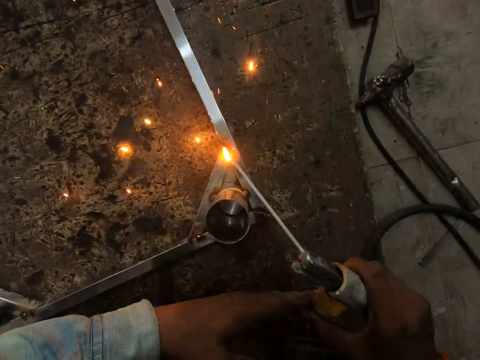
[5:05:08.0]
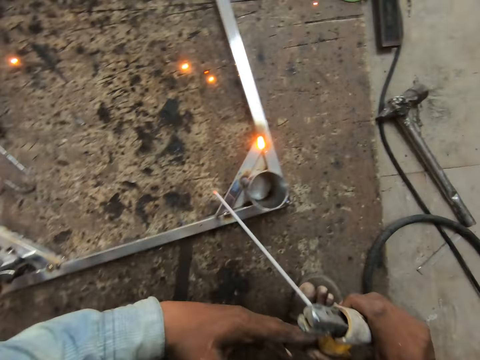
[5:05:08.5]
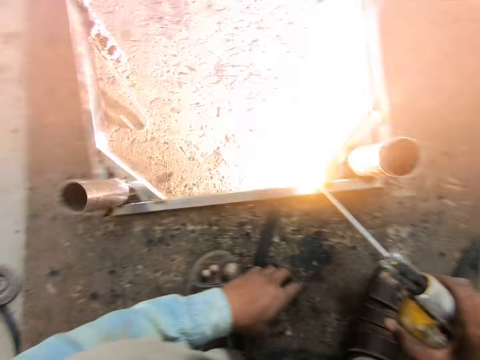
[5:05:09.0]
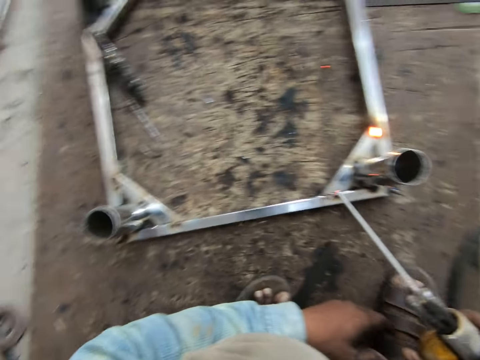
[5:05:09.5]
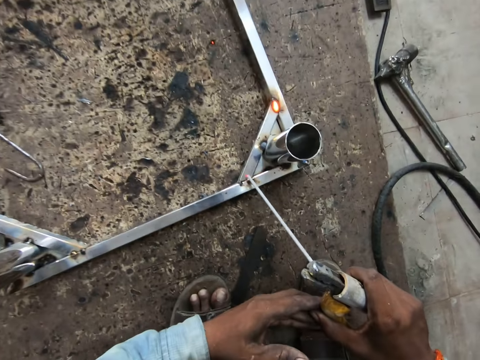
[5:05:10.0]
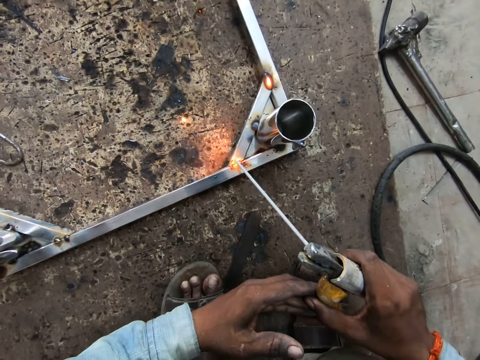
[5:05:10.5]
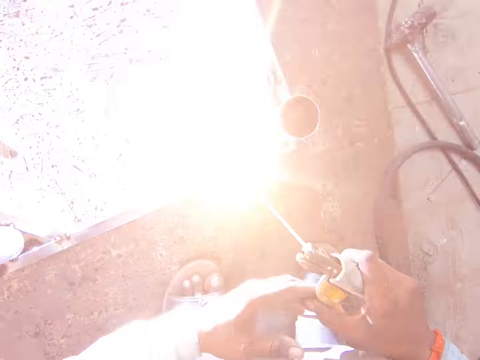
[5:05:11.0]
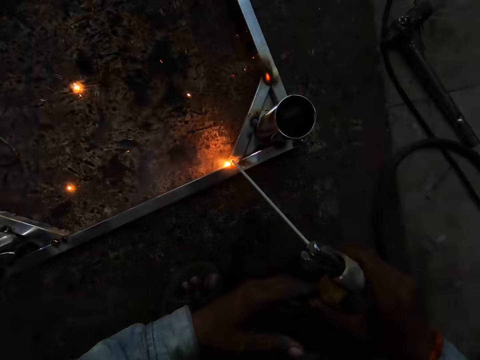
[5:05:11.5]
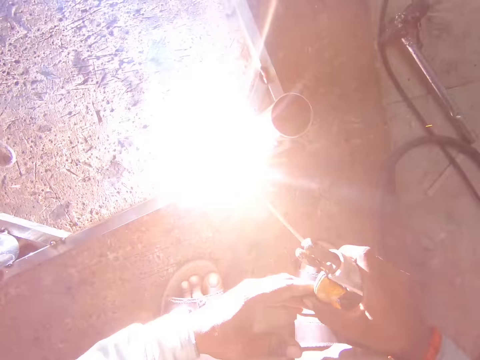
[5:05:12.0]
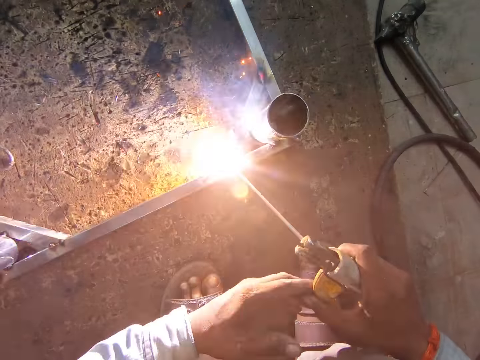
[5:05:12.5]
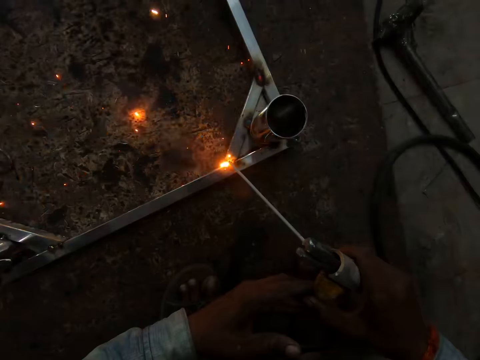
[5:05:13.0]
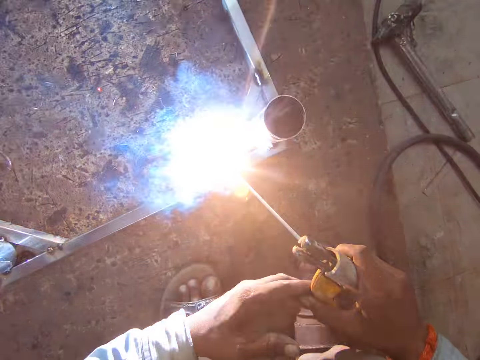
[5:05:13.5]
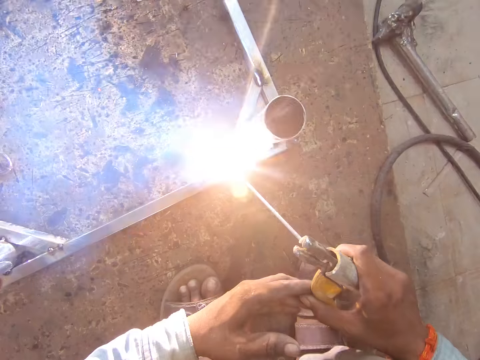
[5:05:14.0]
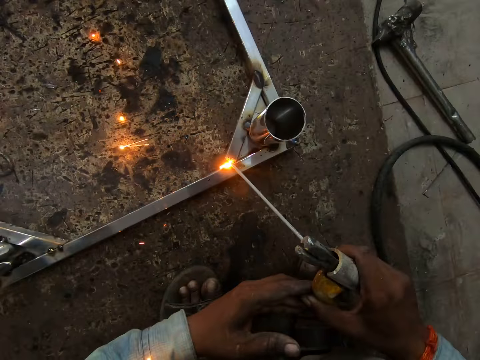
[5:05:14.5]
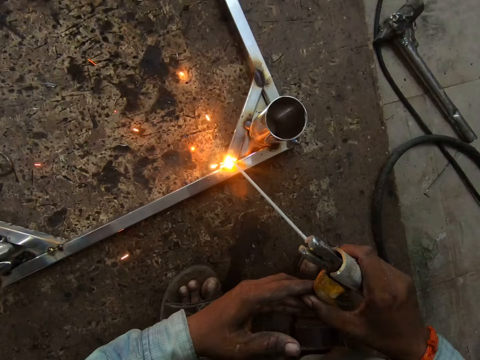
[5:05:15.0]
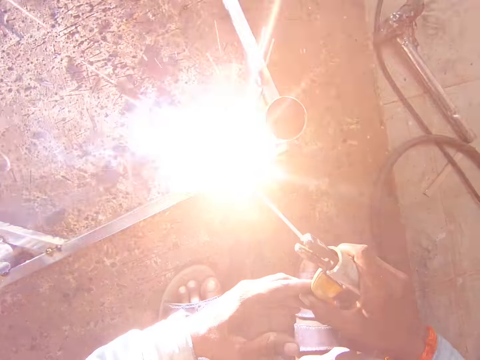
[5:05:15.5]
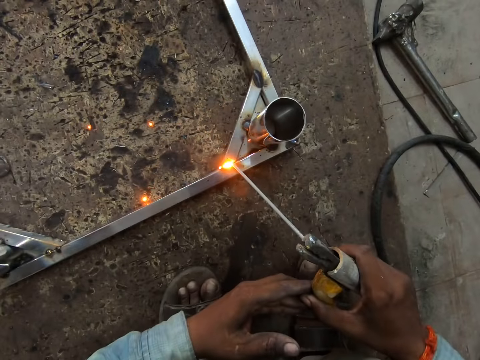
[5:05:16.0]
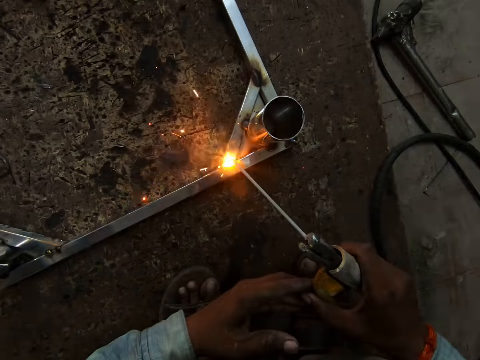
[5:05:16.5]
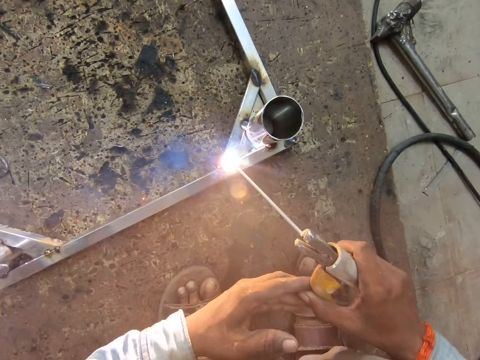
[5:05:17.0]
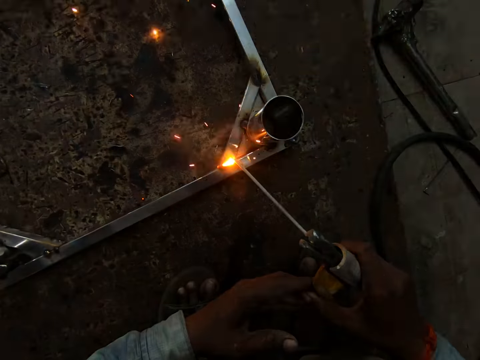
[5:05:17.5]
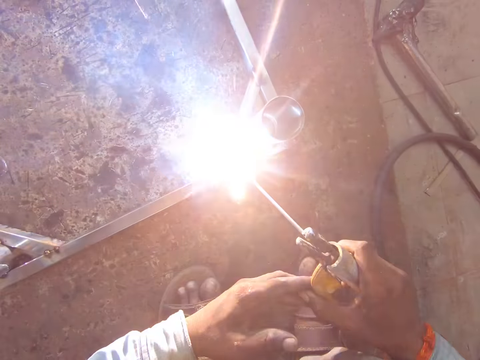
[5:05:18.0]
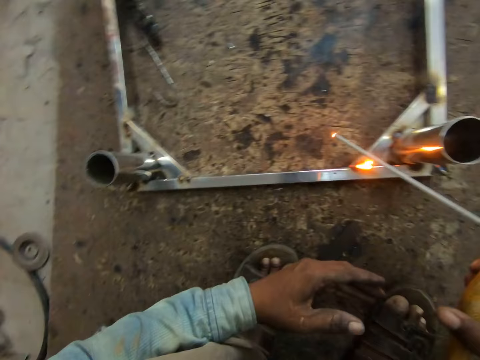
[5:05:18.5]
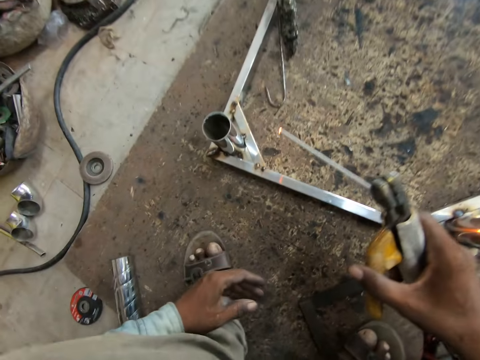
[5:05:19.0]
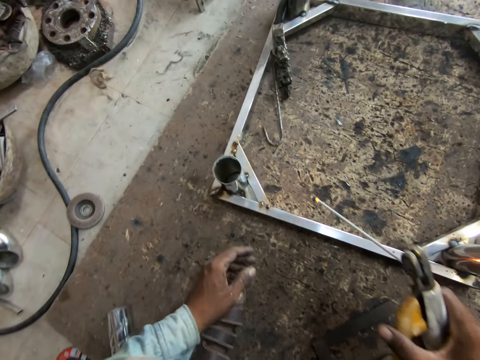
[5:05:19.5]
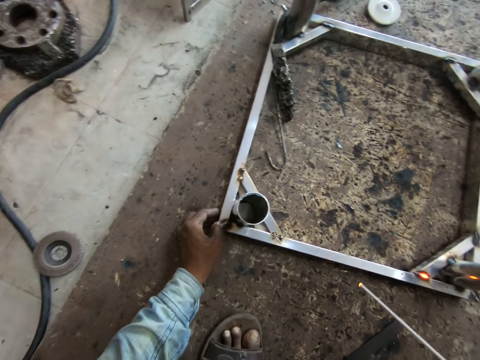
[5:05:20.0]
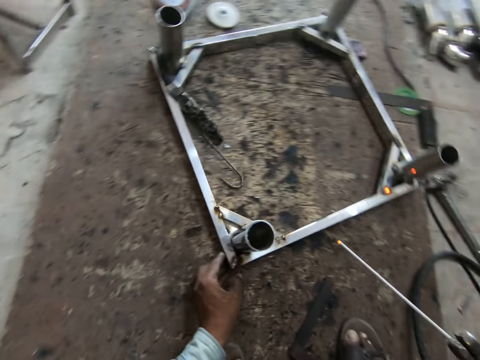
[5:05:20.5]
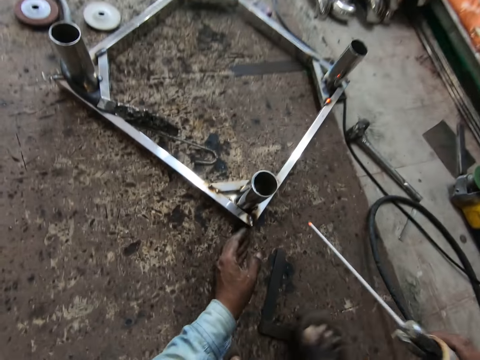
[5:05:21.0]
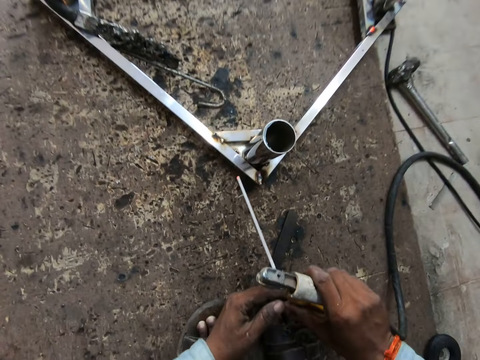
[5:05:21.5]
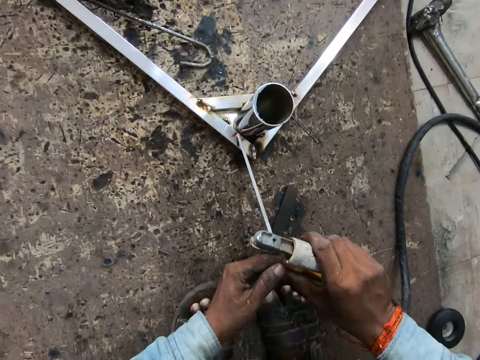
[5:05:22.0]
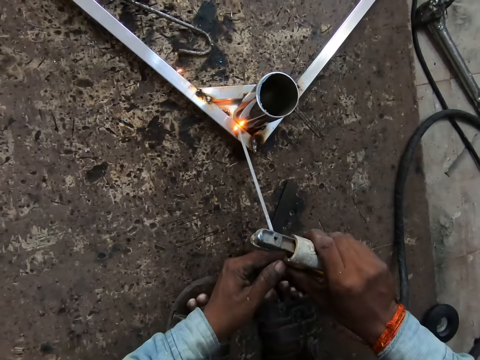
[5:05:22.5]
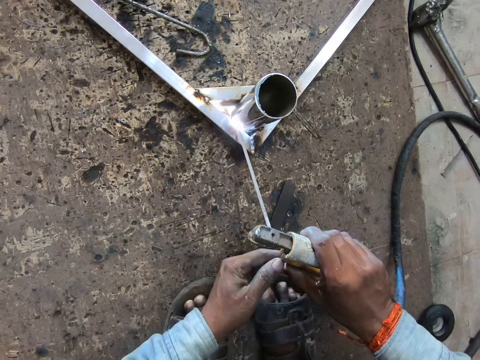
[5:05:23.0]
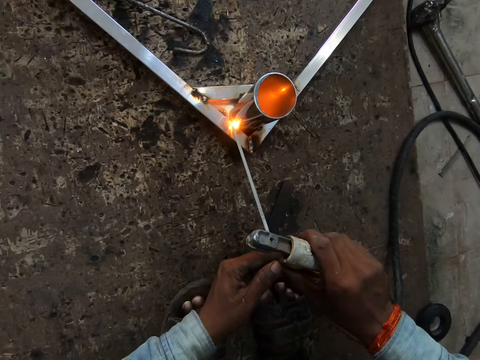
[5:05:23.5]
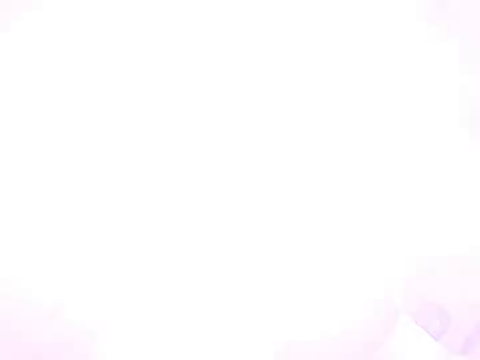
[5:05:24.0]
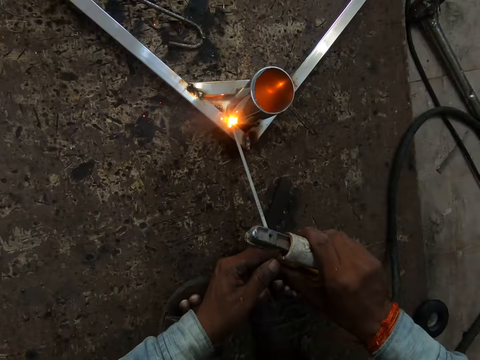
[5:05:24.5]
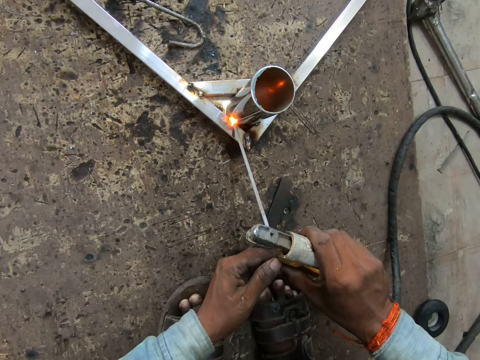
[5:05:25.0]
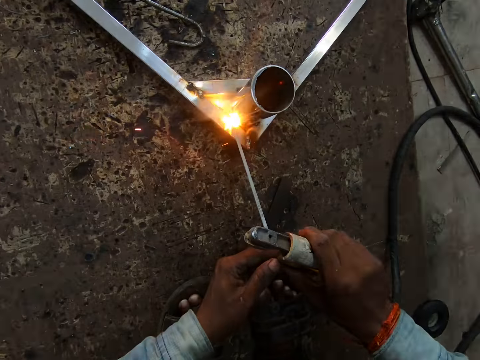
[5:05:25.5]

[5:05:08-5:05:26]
The camera wearer repositions the table frame on the work surface with his left hand. He welds a metal piece to the table frame on the work surface with the electrode holder in his right hand.

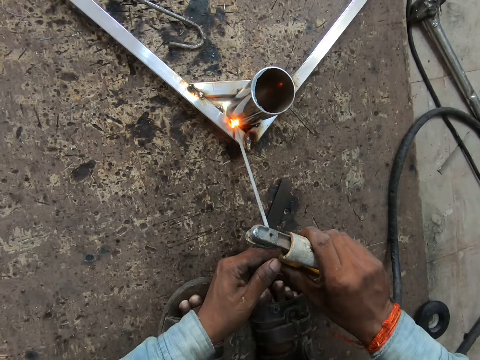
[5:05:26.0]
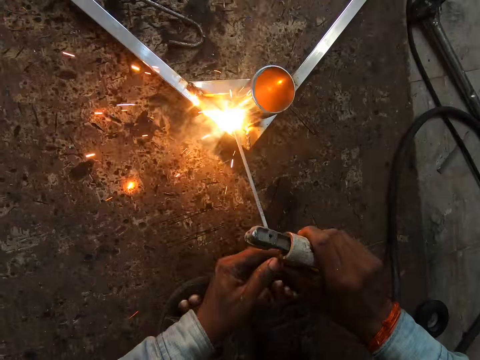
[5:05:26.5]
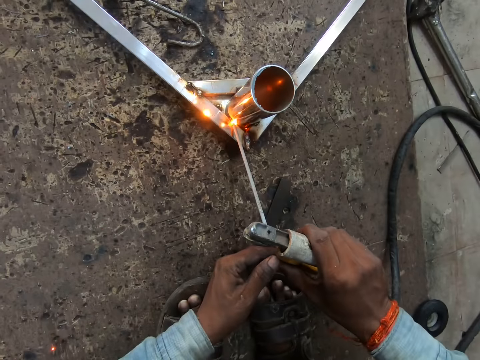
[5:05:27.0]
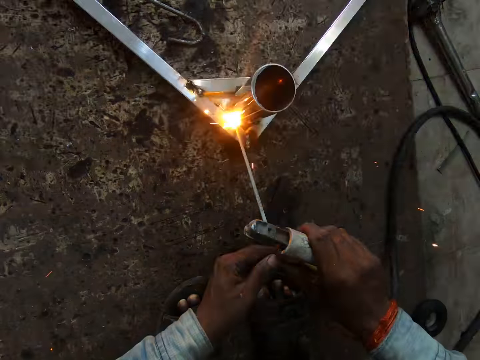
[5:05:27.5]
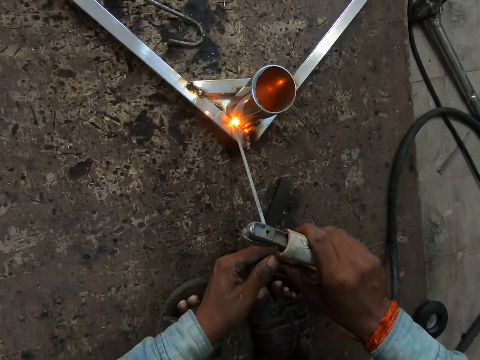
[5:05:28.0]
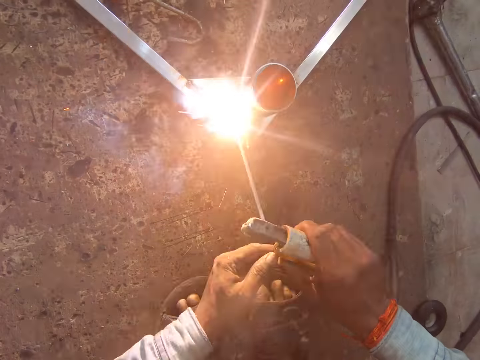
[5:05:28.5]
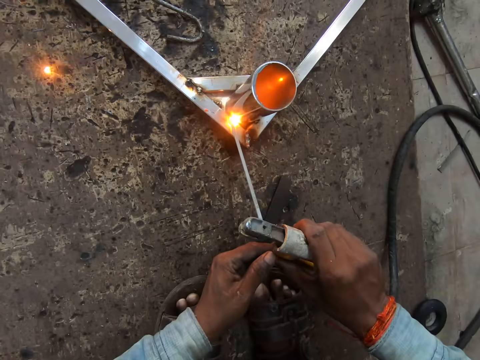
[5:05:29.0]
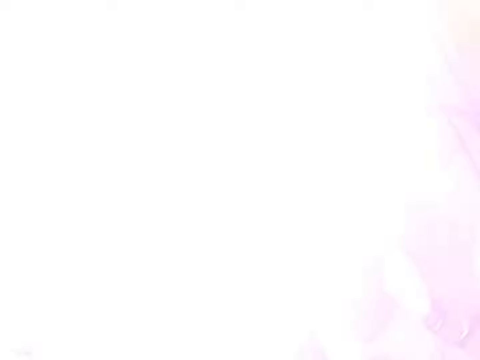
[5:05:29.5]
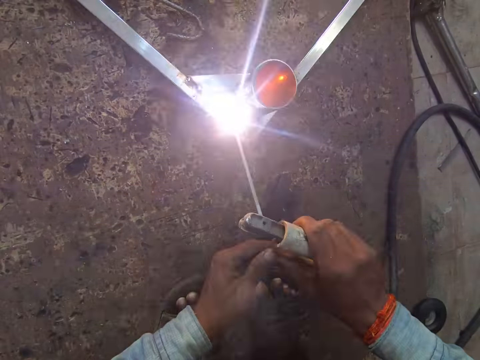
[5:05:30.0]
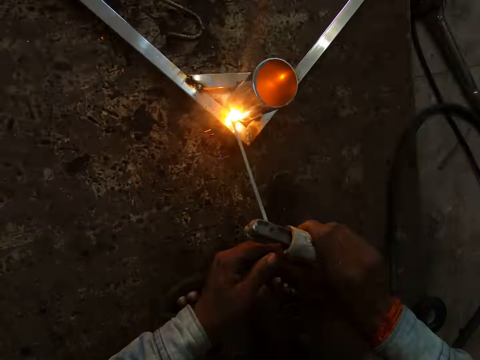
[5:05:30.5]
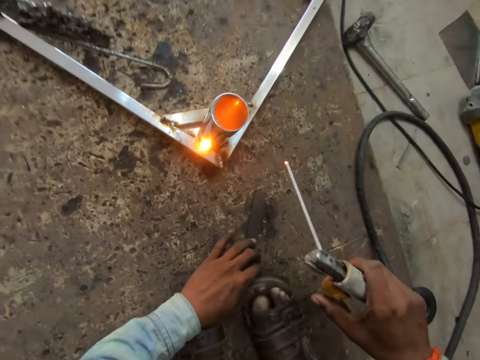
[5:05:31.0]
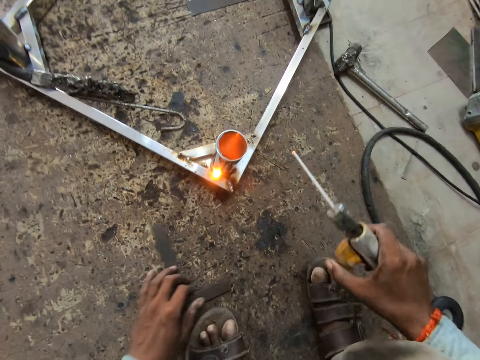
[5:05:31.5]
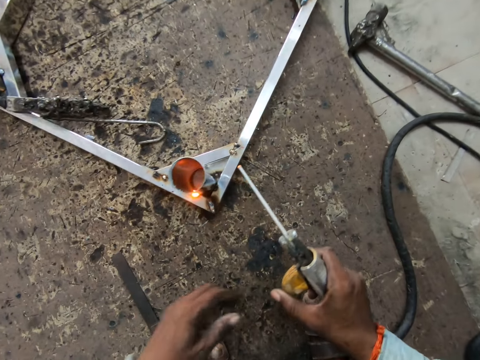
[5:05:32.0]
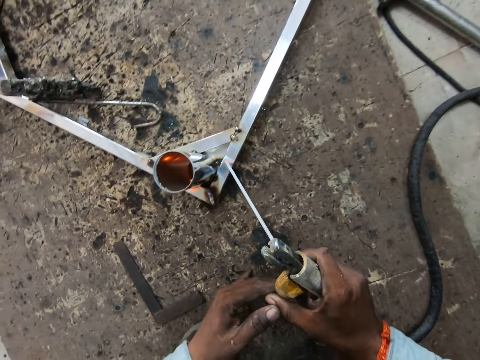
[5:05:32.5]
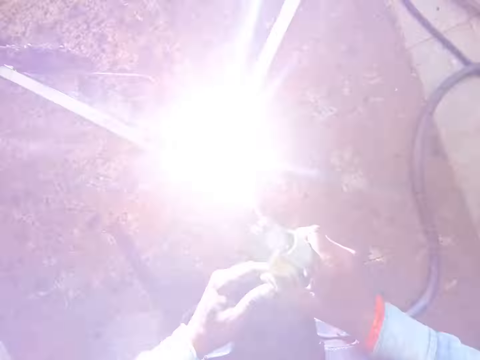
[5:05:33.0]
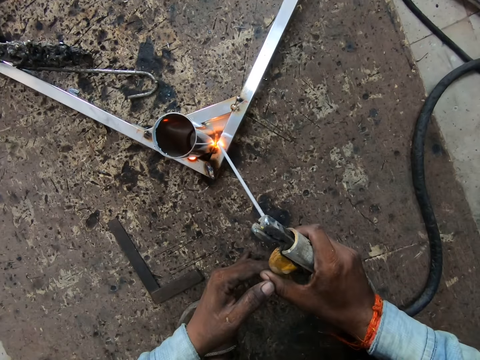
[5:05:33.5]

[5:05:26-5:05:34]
The camera wearer repositions a set square on the work surface with his left hand. He looks at the table. He welds the metal piece to the table frame on the work surface with the electrode holder in his right hand.
